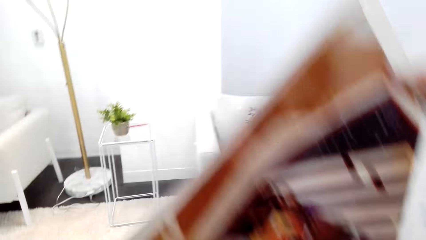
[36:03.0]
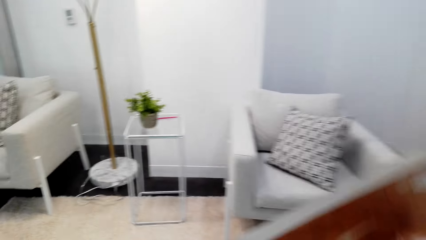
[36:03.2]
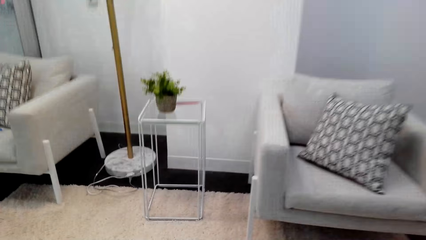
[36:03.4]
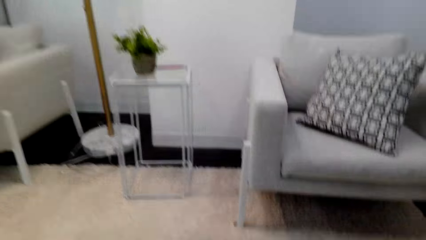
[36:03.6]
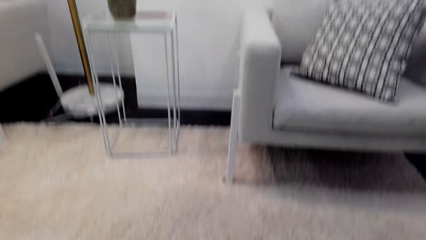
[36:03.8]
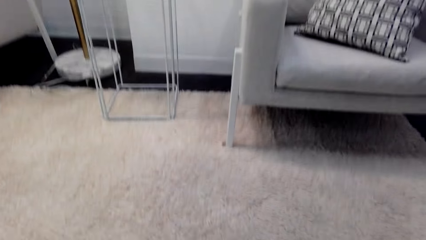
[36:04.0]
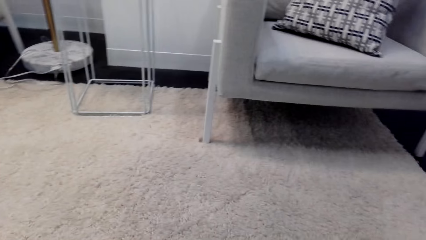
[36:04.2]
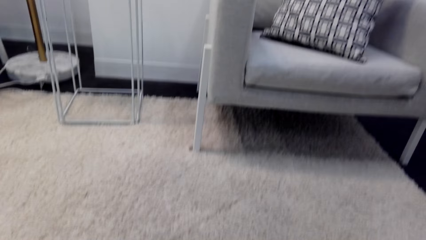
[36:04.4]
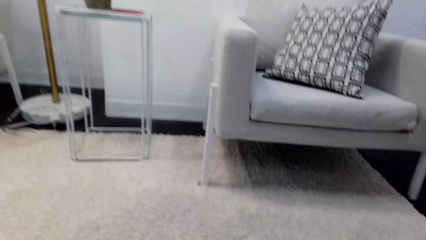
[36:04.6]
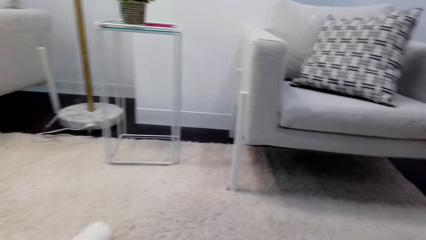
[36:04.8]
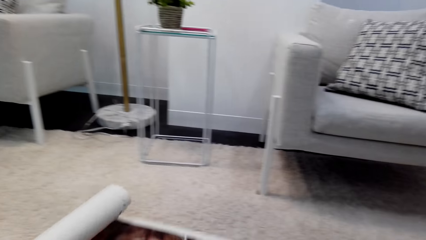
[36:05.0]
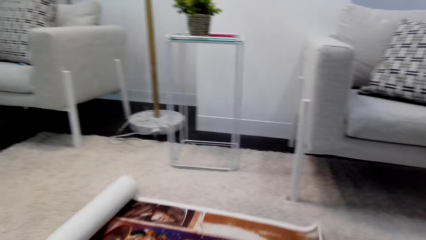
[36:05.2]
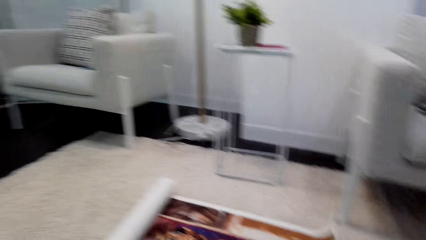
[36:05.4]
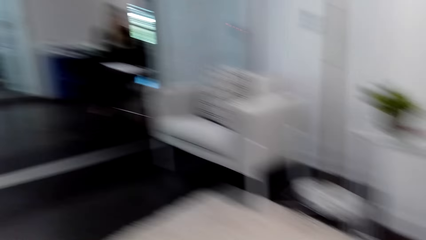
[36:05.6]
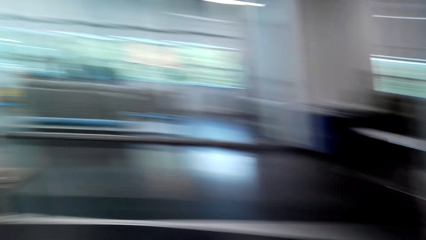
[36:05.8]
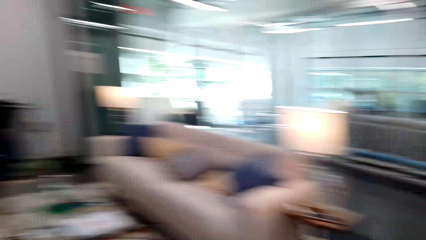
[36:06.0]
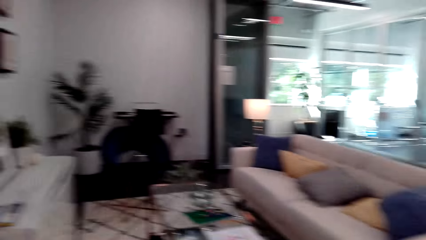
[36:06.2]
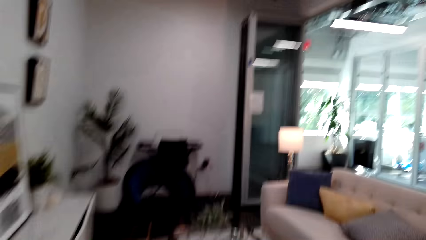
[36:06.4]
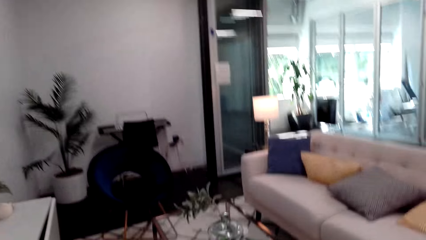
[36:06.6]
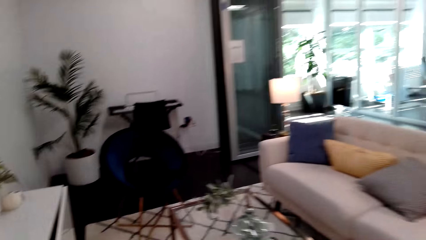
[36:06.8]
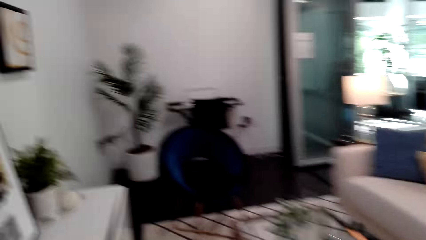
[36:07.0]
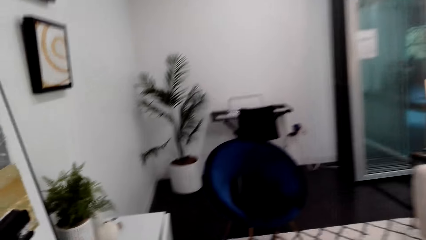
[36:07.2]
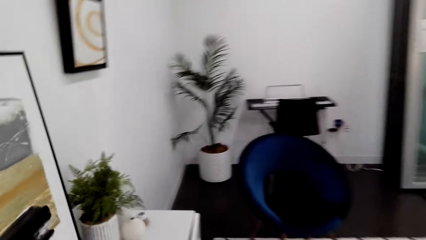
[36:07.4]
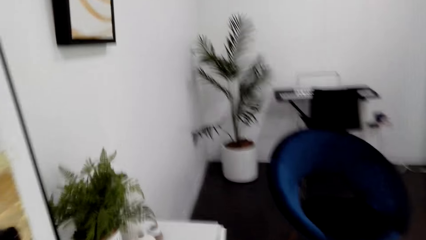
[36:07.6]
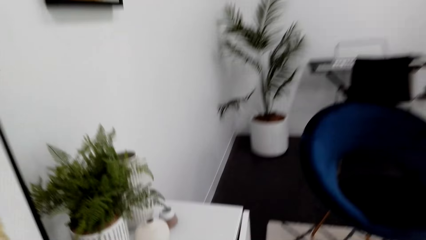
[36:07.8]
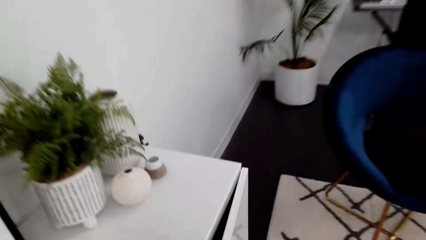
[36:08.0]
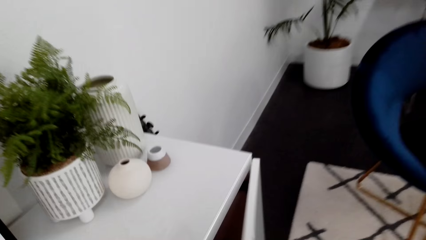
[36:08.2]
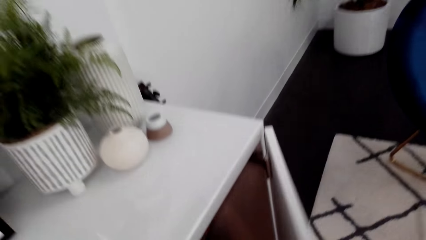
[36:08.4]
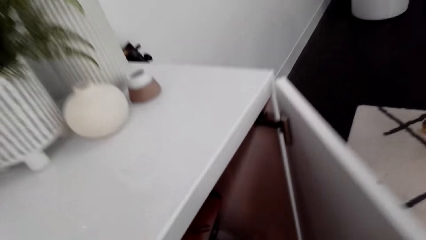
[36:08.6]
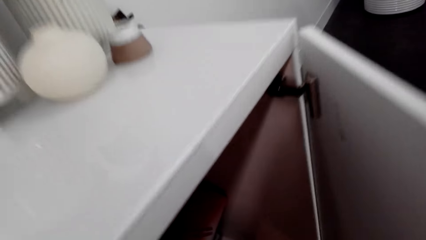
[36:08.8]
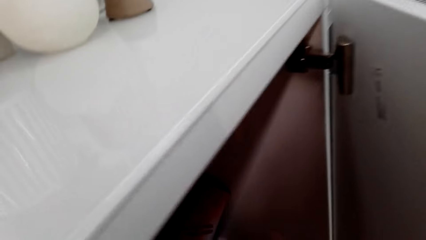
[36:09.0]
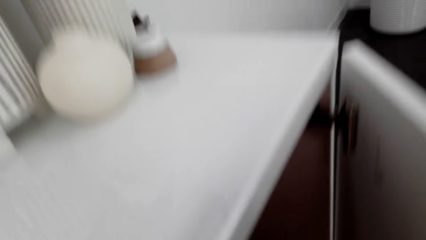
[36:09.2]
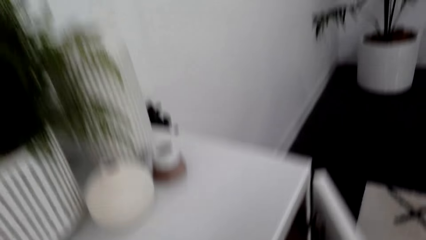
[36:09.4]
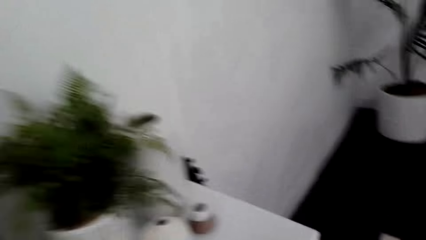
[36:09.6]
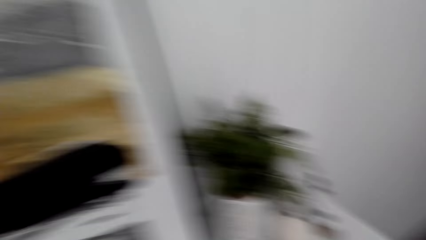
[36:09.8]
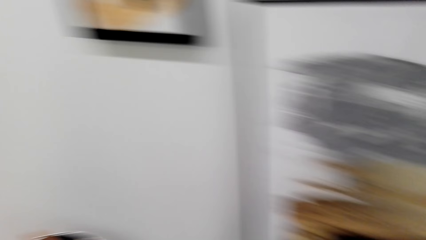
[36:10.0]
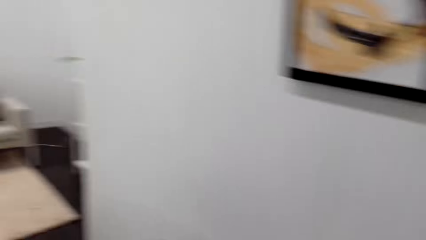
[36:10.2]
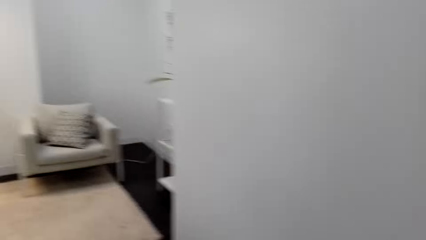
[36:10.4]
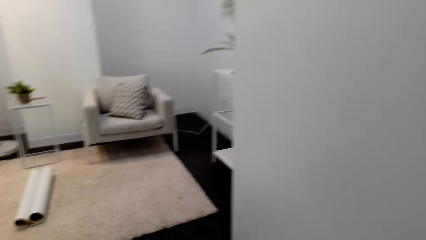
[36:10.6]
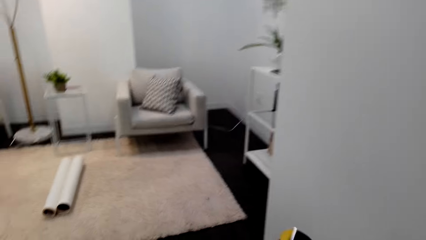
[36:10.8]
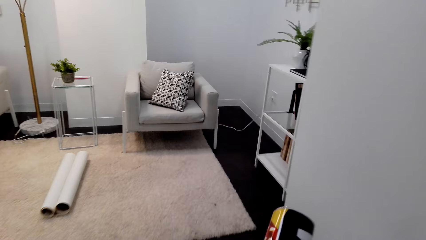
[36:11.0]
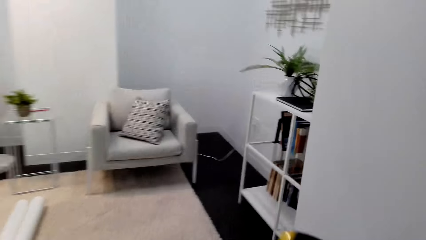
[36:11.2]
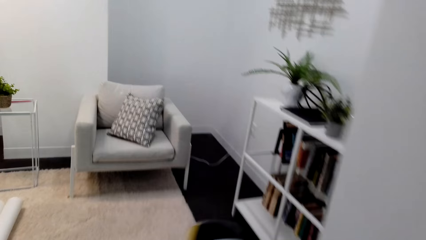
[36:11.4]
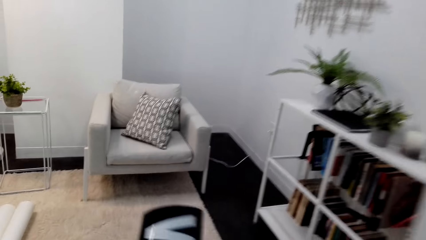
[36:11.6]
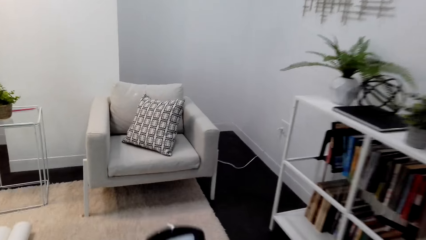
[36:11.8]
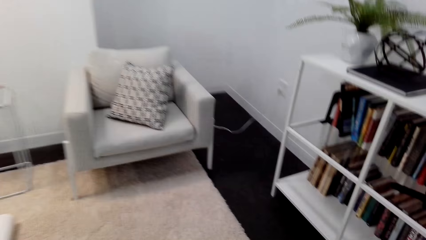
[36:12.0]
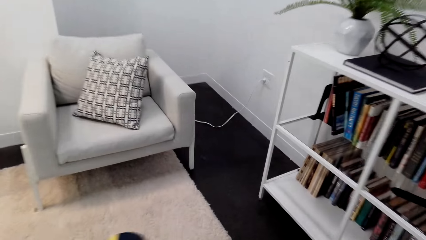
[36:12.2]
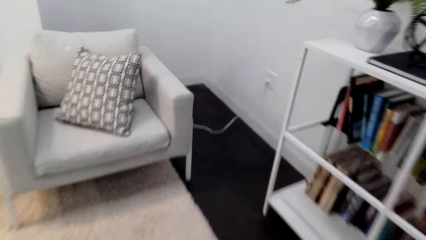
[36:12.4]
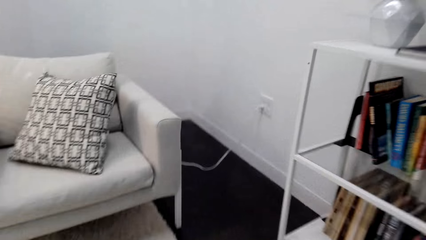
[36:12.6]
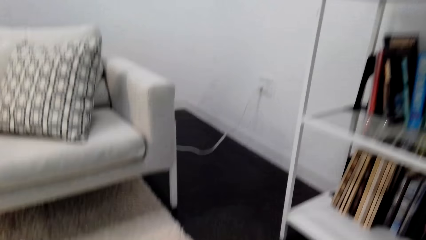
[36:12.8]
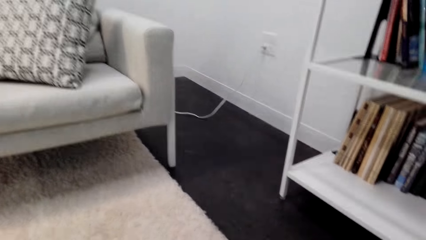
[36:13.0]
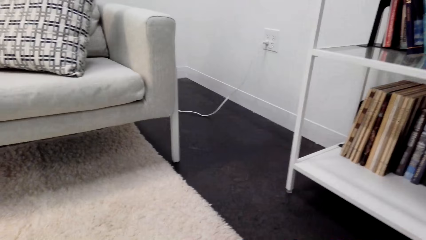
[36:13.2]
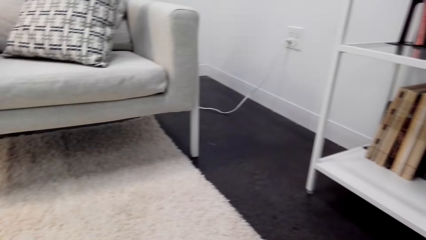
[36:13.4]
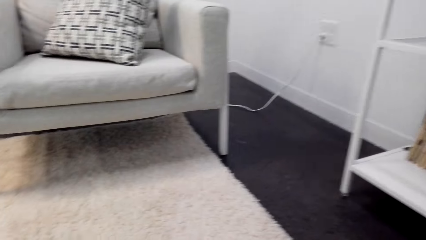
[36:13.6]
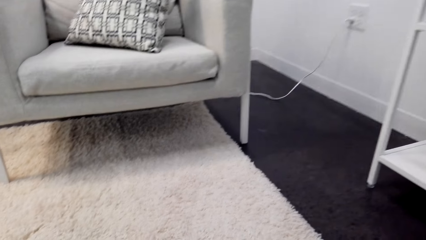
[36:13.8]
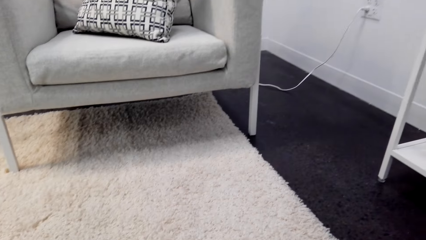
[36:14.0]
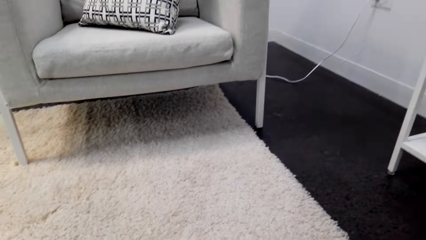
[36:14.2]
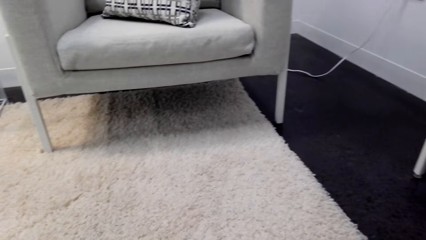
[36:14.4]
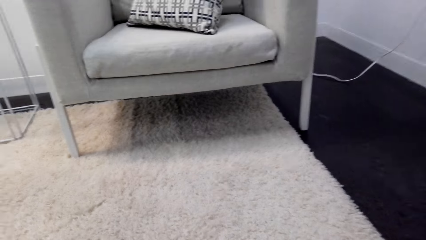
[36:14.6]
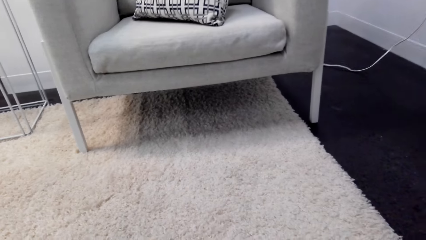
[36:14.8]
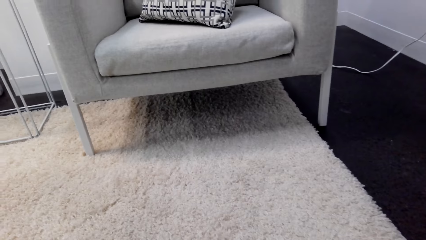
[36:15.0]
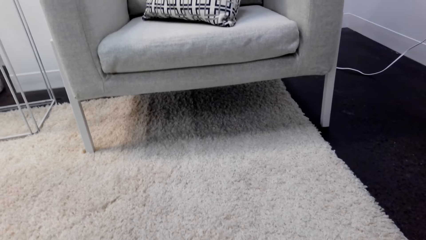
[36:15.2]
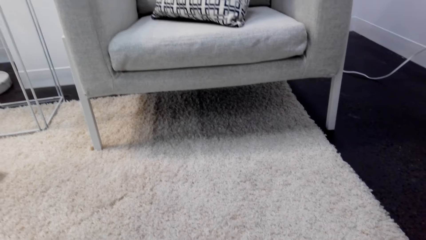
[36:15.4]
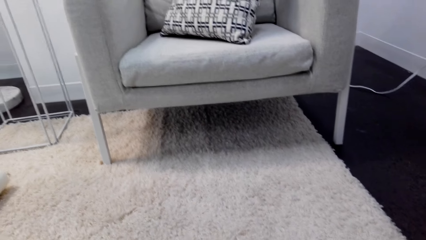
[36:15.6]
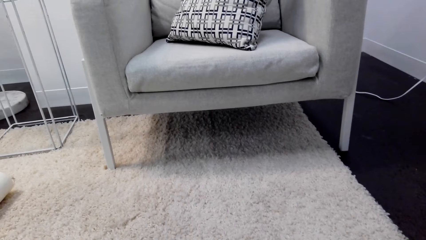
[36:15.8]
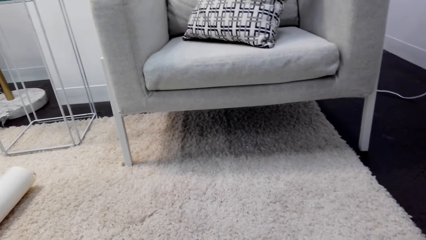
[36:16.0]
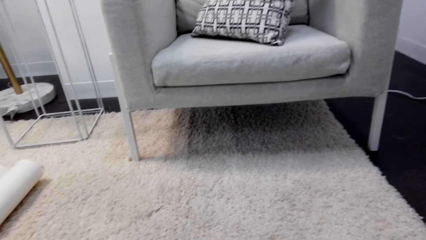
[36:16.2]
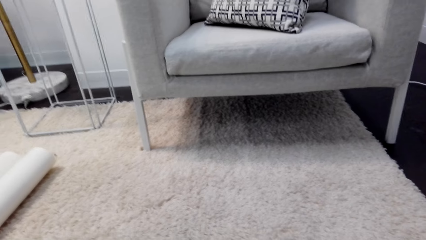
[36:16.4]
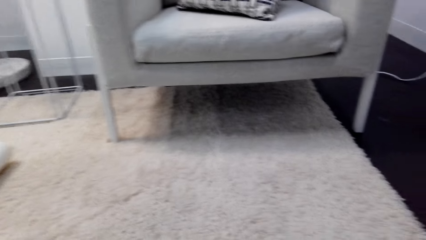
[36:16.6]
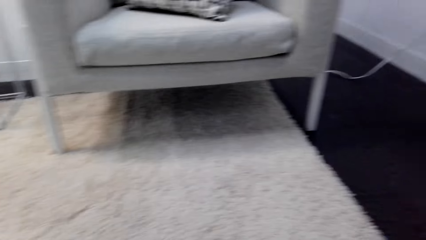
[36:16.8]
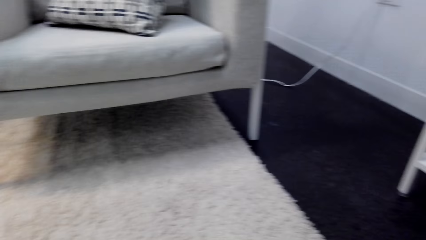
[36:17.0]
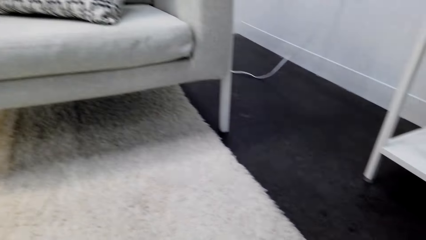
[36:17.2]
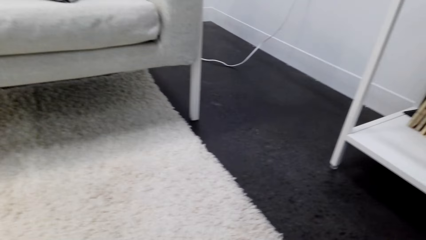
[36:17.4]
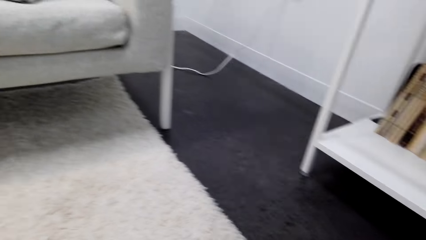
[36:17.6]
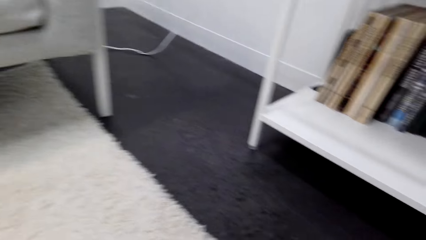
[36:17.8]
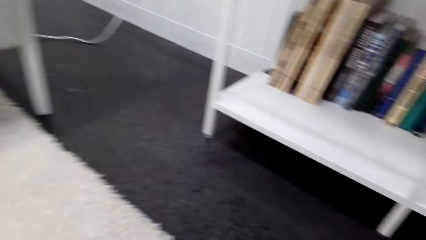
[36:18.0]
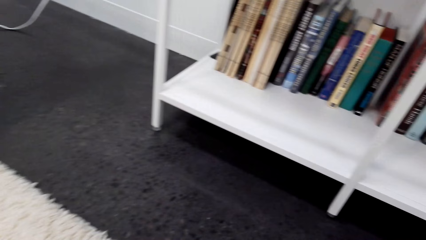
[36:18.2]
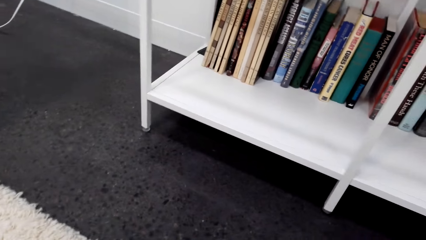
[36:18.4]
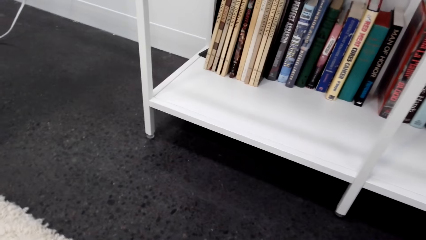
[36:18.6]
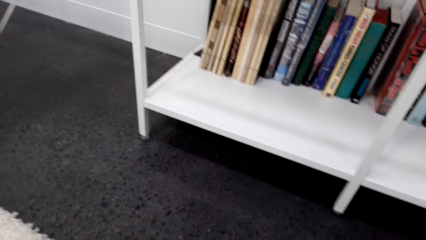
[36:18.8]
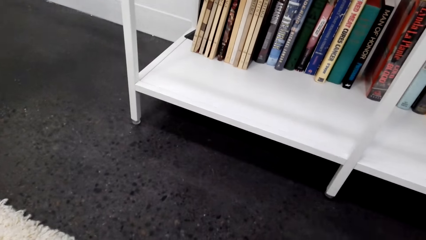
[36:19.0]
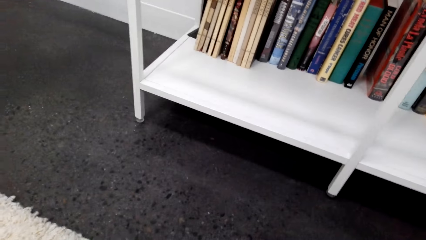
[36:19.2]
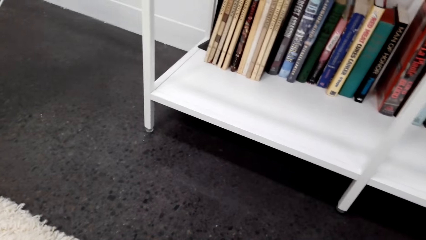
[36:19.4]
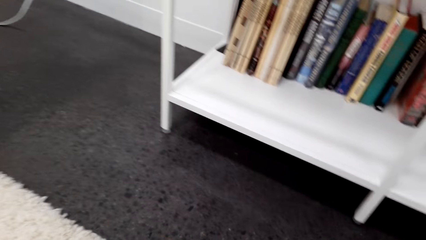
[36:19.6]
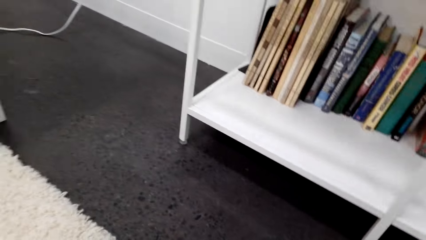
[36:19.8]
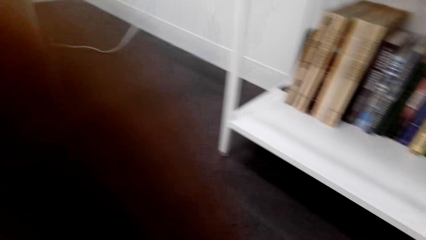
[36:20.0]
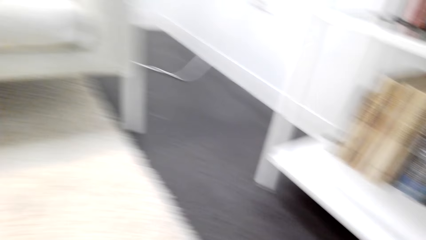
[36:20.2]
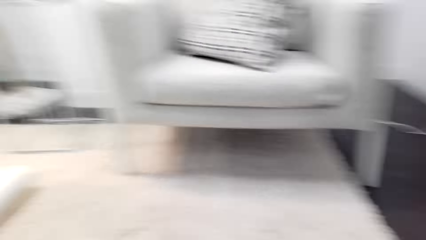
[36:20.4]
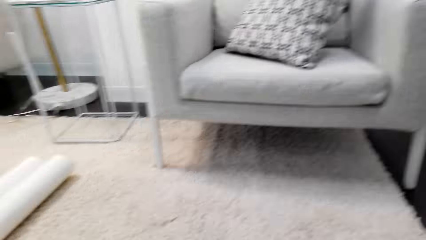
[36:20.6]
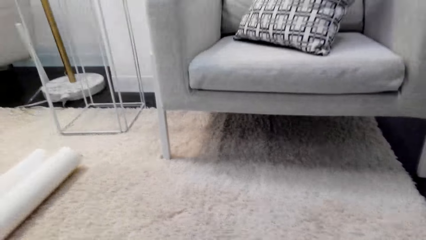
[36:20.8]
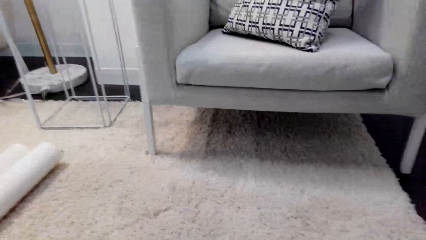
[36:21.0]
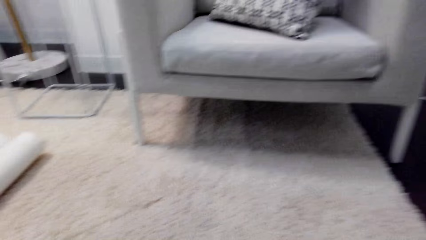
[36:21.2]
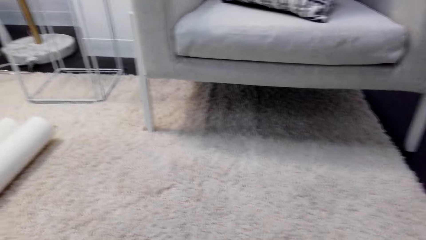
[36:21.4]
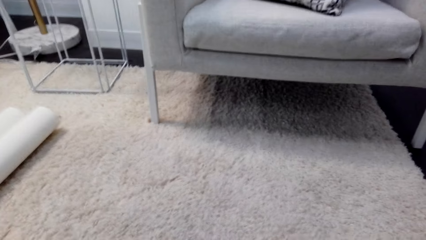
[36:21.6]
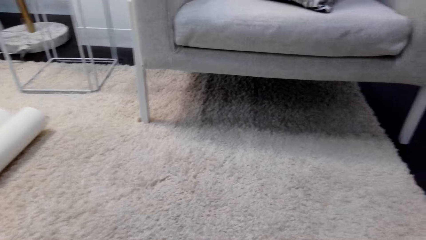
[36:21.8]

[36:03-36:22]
The camera wearer spreads the art on the carpet. They walk around the house. They open the cardboard or cabinet. They walk around the house. They dialogue with a person.
